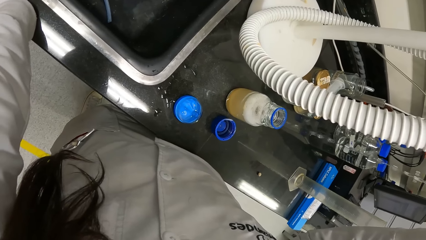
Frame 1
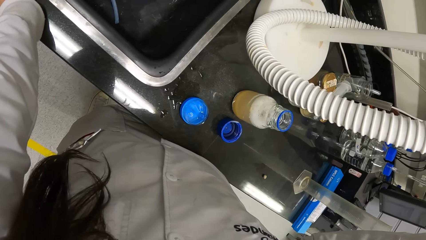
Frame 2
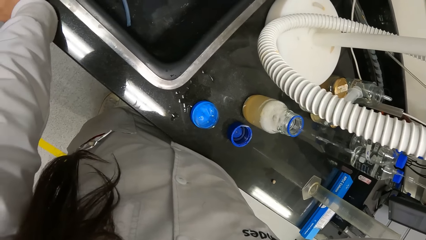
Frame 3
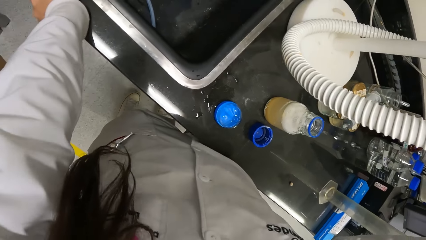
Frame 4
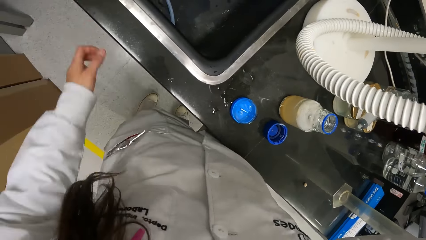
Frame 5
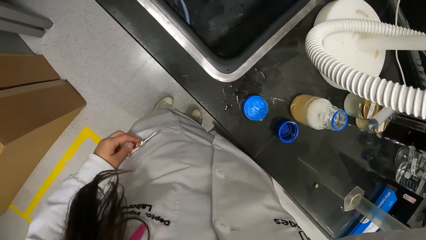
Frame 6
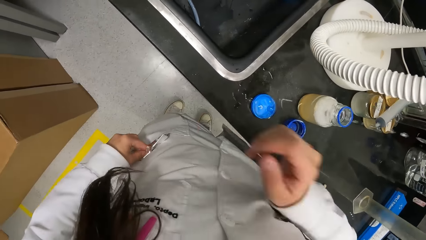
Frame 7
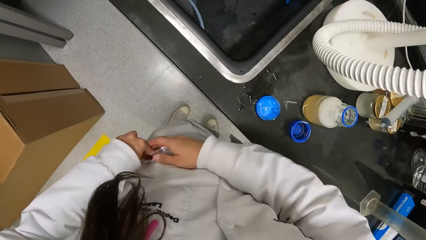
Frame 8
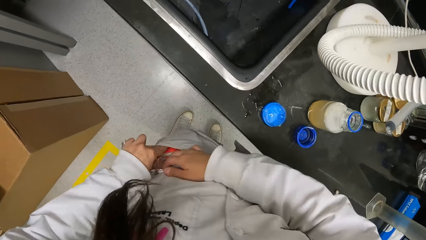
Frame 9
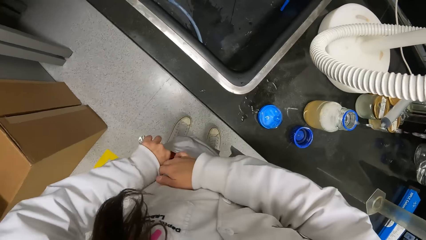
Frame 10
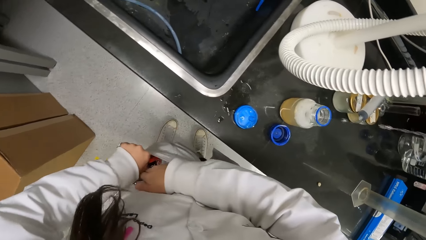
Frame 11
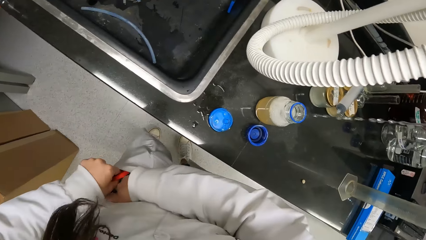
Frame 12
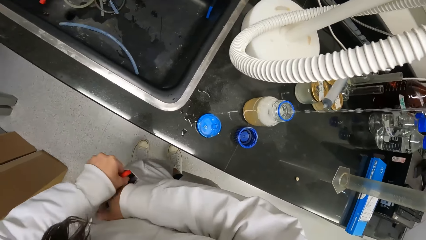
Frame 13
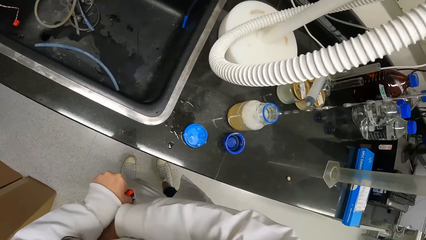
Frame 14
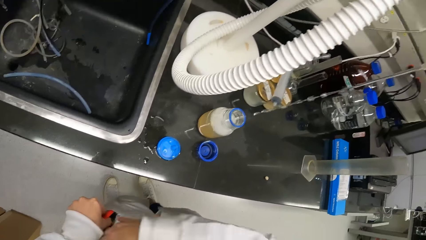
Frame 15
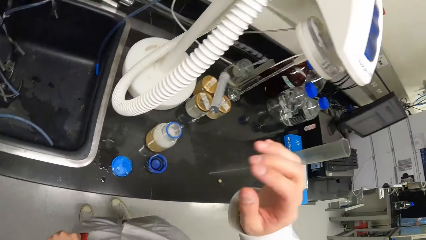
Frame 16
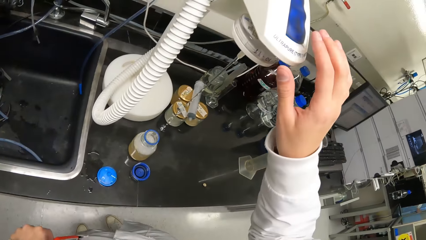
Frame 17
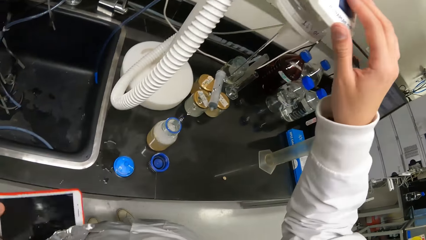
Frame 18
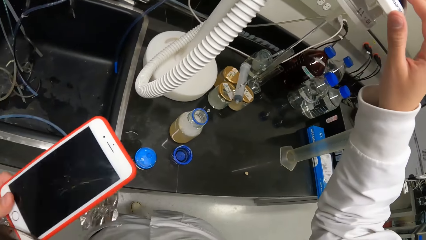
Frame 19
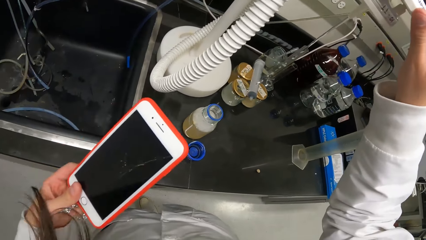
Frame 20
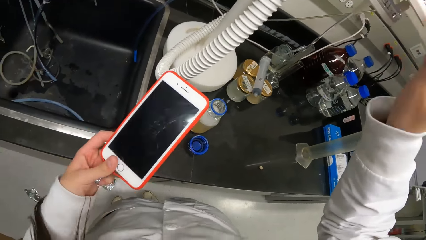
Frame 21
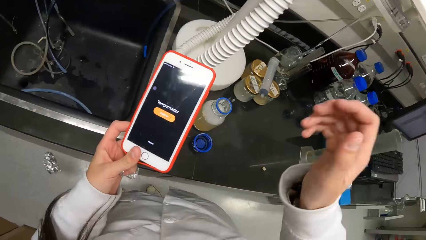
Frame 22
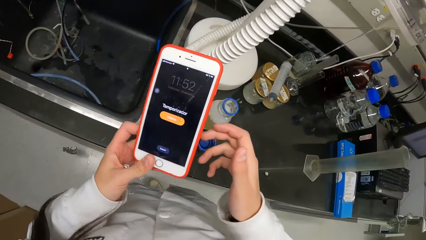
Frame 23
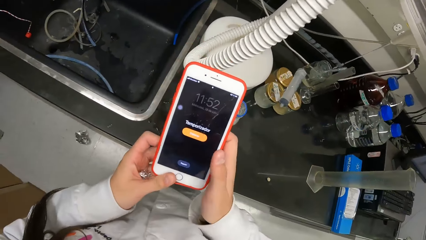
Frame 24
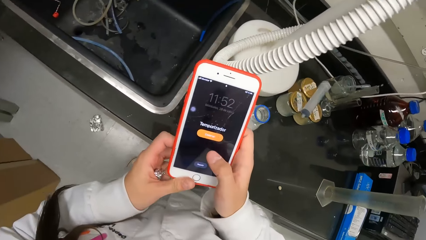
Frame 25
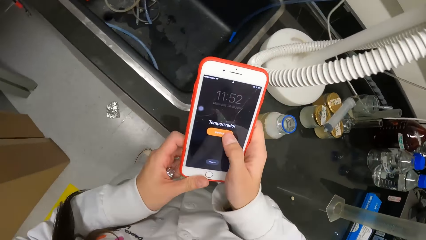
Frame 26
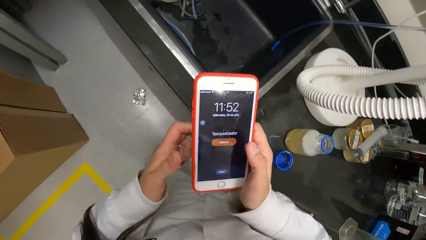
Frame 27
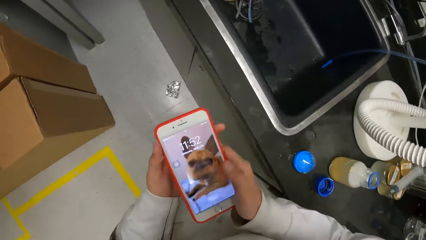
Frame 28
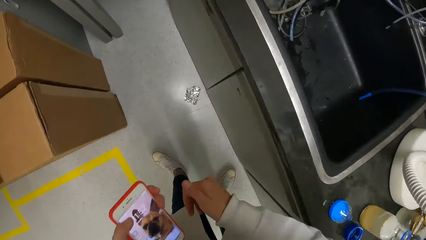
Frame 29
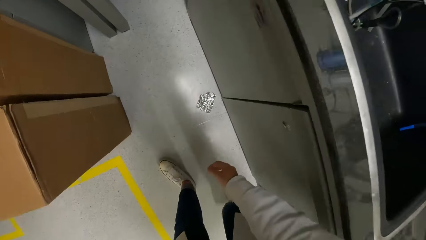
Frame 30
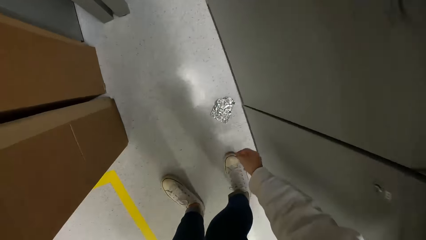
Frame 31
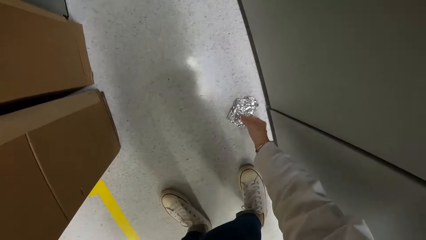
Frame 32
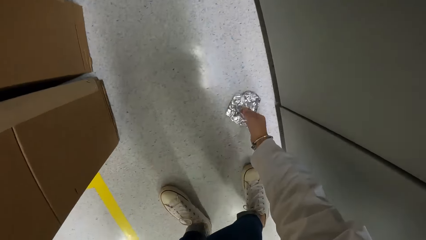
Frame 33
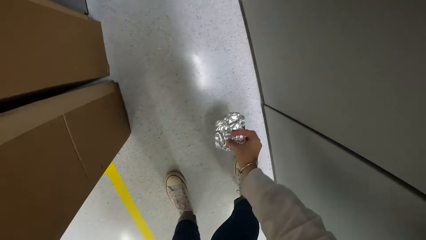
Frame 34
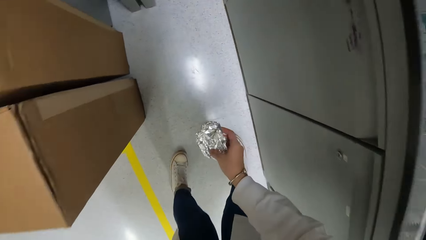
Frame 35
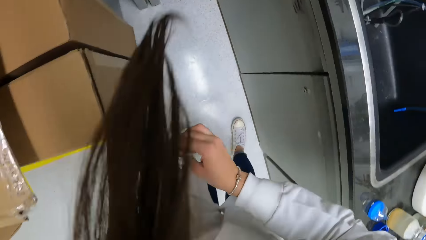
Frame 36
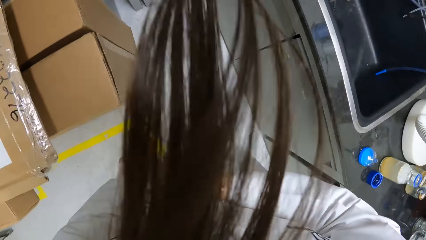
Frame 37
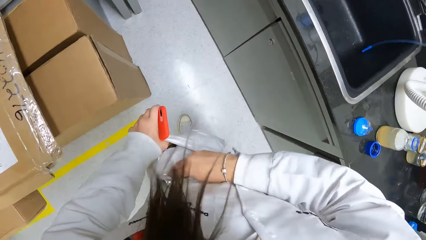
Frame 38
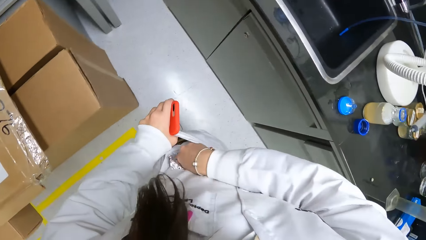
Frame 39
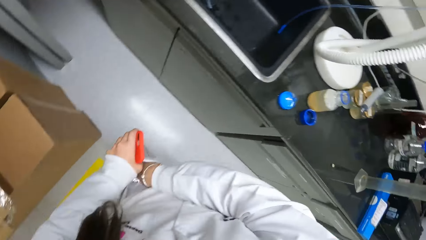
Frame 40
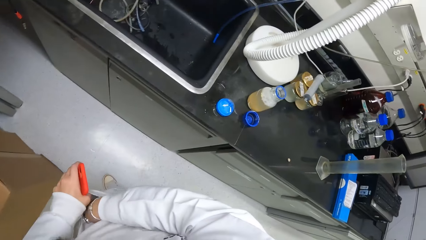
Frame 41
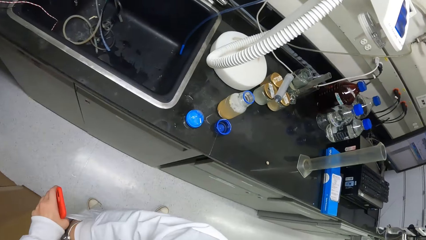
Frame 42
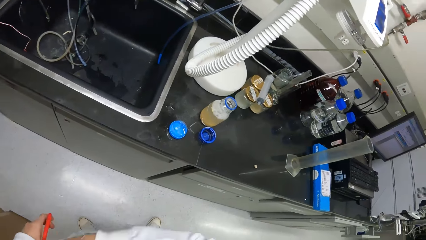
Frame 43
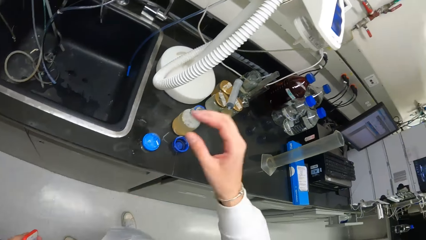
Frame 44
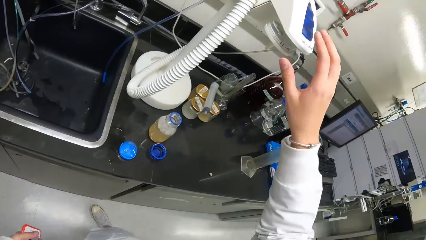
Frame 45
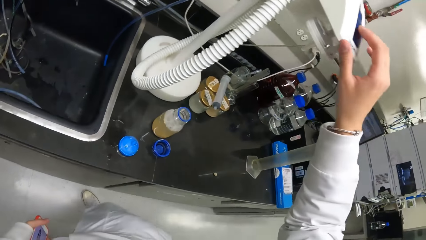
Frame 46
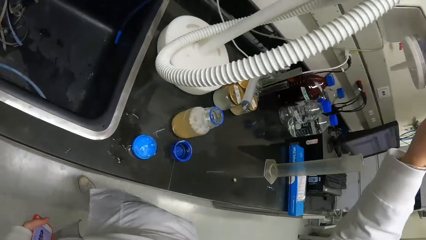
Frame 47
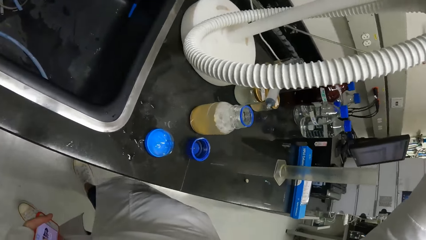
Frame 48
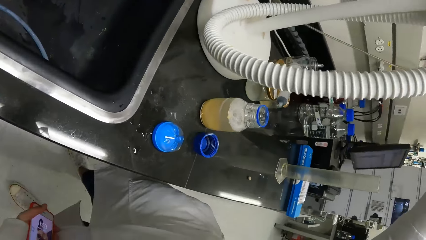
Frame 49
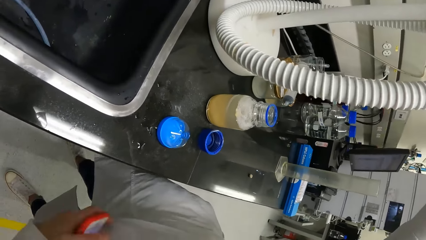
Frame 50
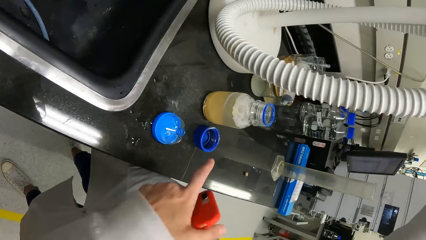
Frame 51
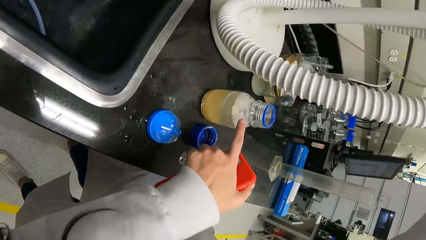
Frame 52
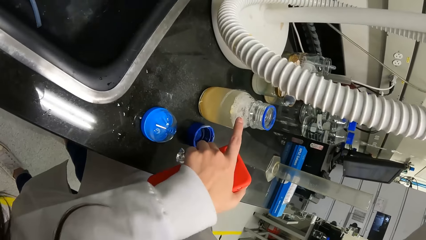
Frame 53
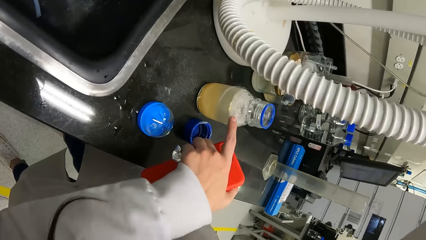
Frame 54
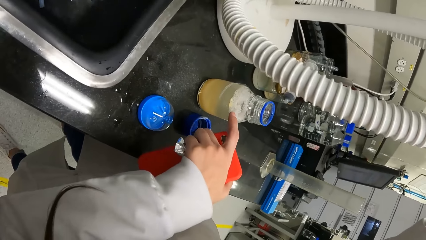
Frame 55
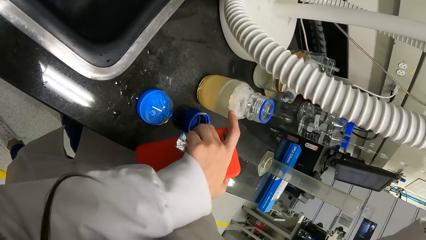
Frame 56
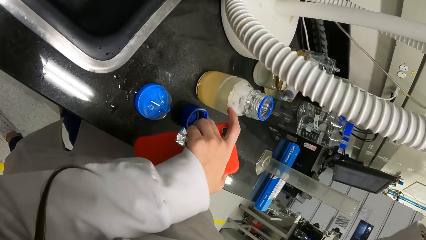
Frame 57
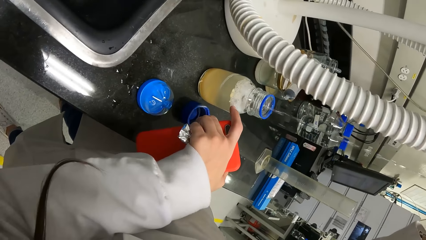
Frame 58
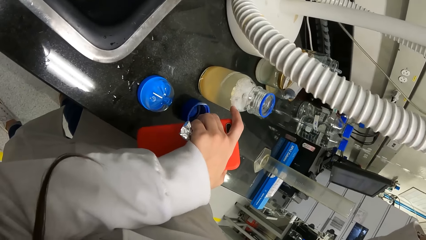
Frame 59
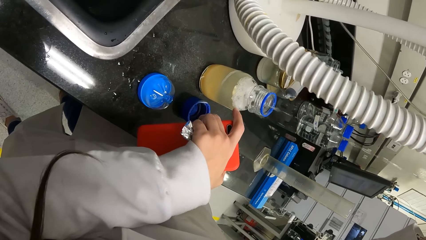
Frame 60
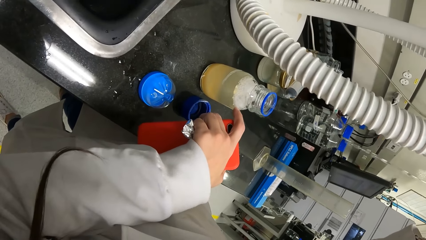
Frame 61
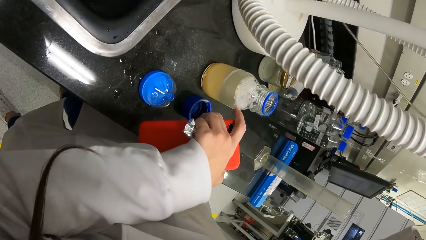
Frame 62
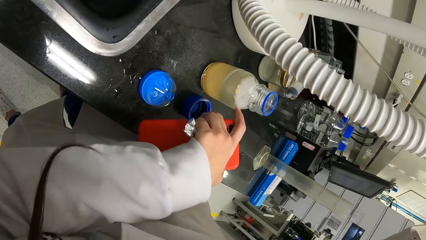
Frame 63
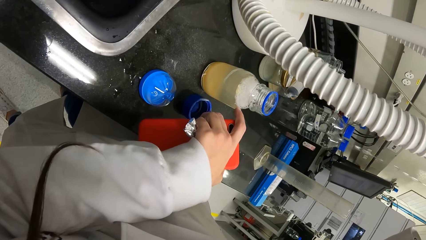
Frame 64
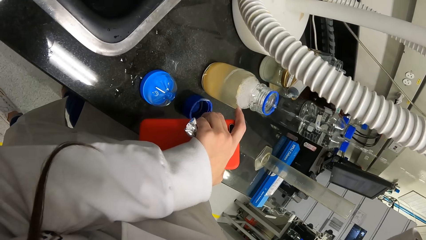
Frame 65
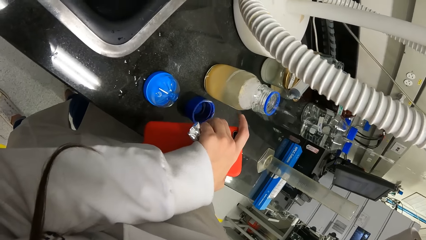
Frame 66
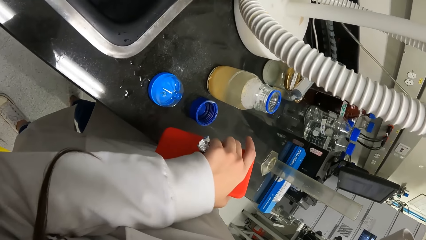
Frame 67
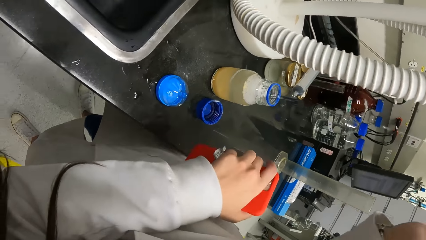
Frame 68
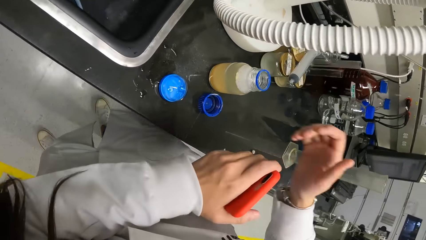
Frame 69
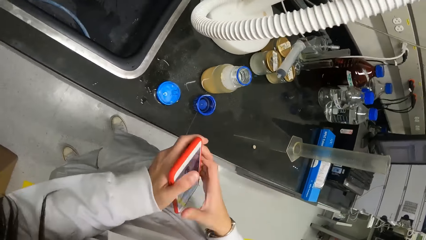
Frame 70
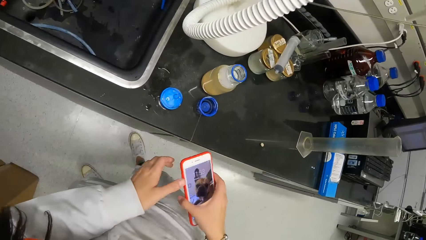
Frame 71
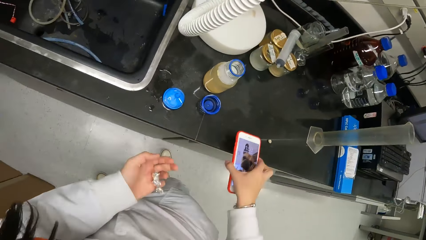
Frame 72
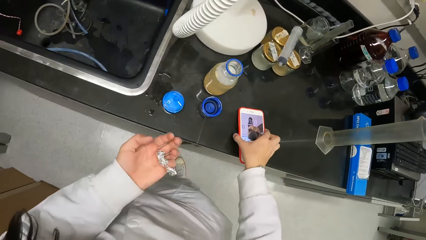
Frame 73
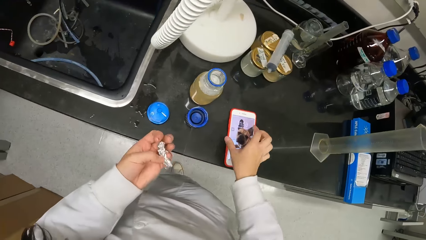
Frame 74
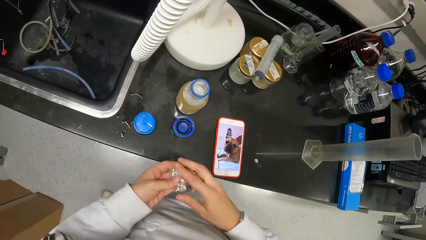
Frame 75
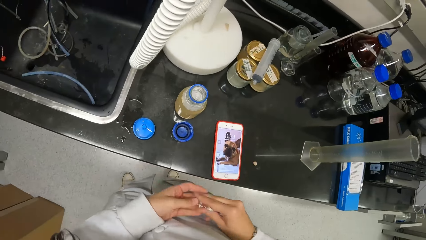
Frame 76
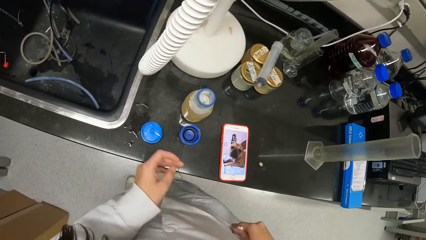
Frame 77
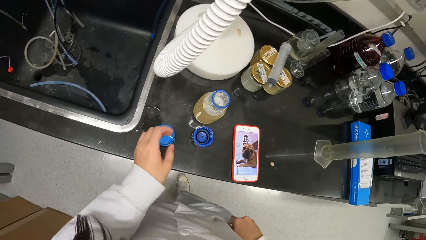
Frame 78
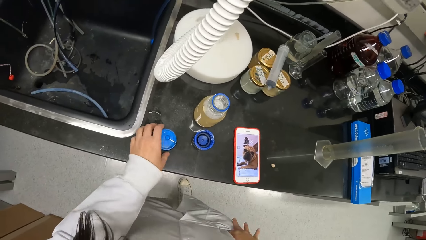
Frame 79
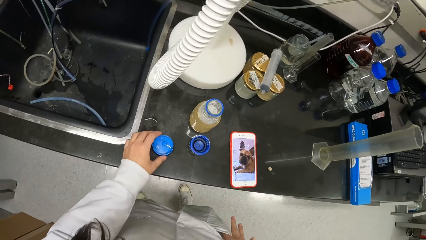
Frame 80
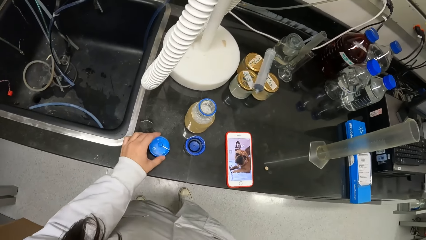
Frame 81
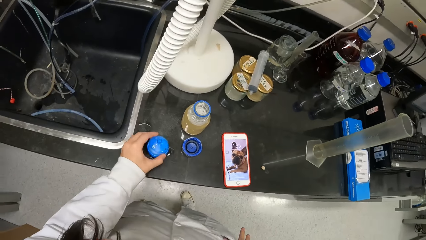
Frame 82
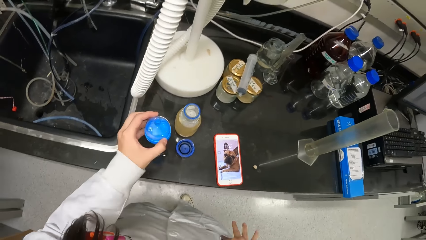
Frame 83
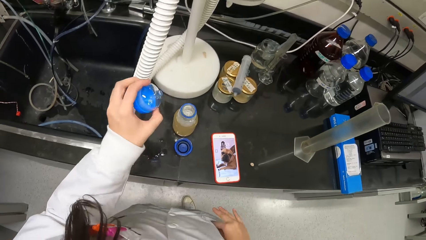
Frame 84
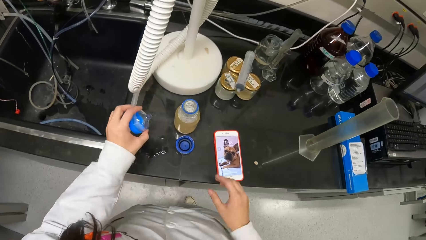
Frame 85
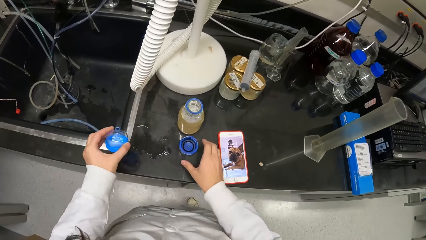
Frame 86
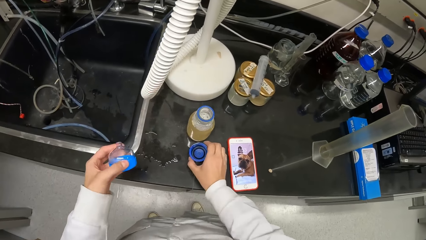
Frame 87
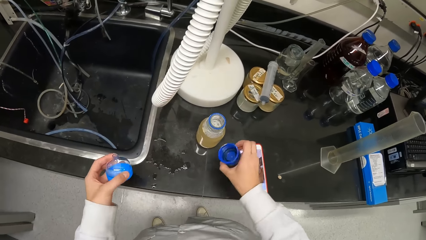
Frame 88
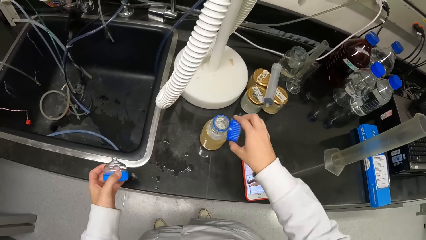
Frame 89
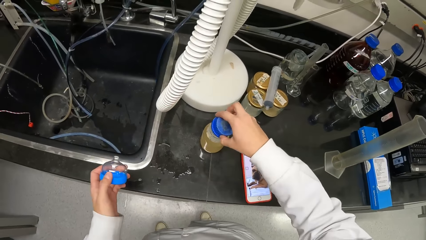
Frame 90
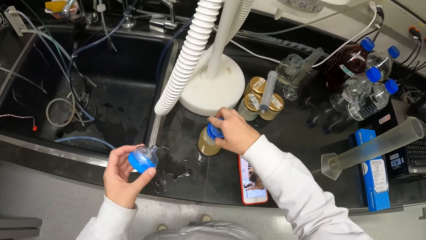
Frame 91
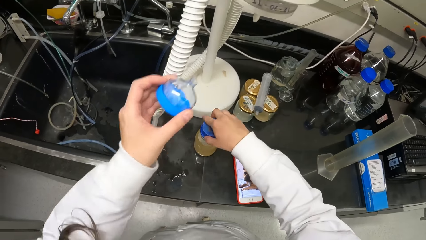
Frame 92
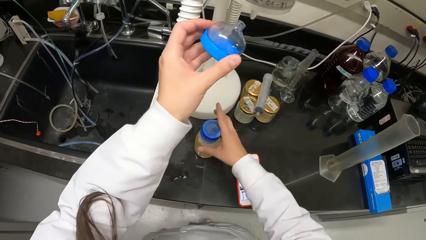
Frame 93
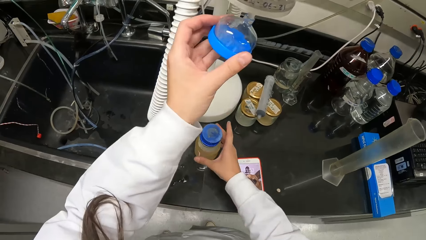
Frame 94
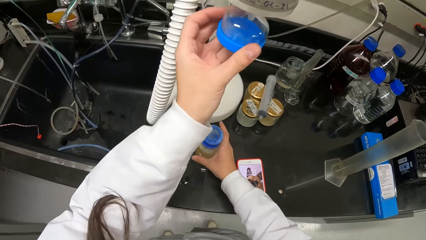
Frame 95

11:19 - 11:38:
The camera wearer lowers her right hand from the distilled water tap on the workbench. She picks a phone from the pocket of her lab coat with her left hand. She stops the distilled water tap on the workbench with her right hand. She holds the phone with both hands. She scrolls on the mobile phone. She picks the paper from the ground with her right hand. She puts the paper in her right hand into the pocket of her lab coat. She turns on the distilled water tap on the workbench with her right hand. She places the hand on the water dispenser. She places her right index finger on the reagent bottle on the workbench. She removes her right hand from the reagent bottle on the workbench. She passes the phone in her left hand to her right hand. She places the phone in her right hand on the workbench. She passes the paper in her left hand to her right hand. She puts the paper in her right hand into the pocket of her lab coat. She picks the stopper on the workbench with her left hand. She picks the lid on the workbench with her right hand. She closes the reagent bottle on the workbench with the lid in her right hand.
